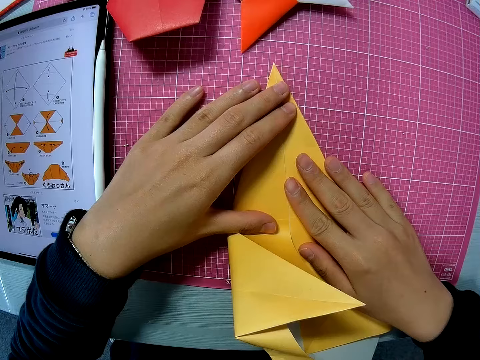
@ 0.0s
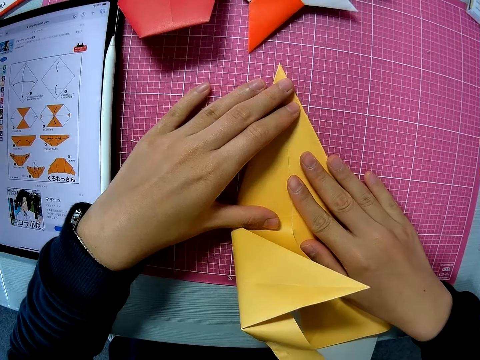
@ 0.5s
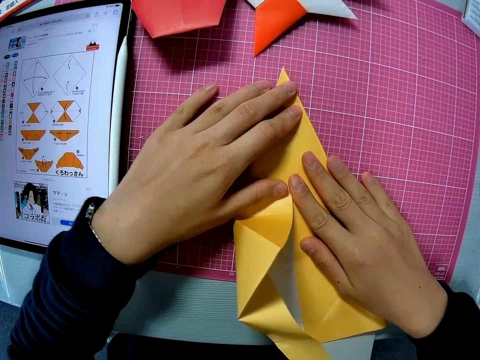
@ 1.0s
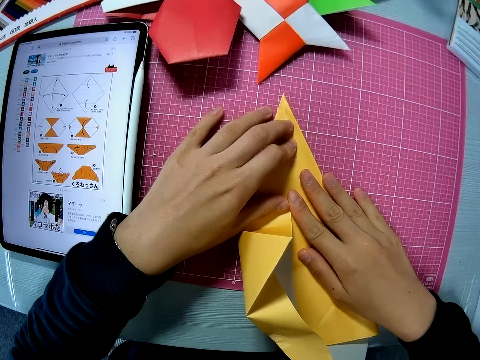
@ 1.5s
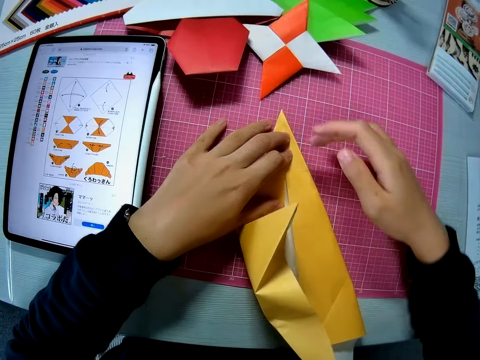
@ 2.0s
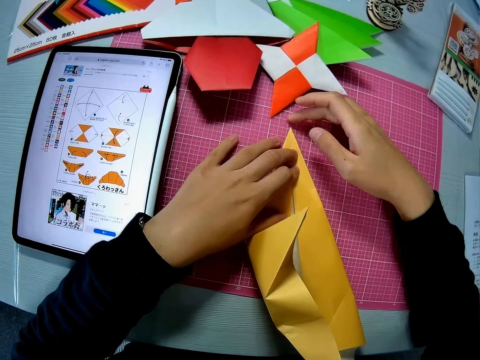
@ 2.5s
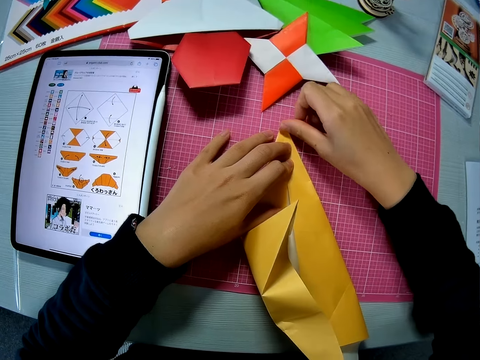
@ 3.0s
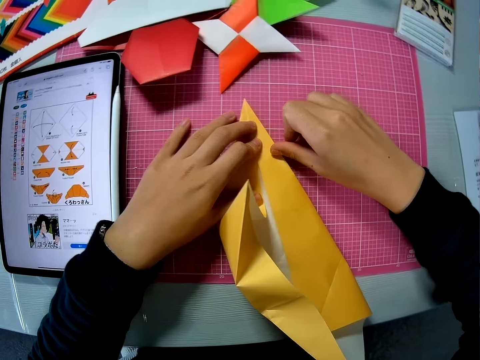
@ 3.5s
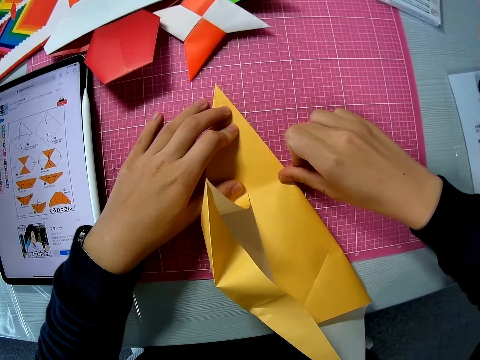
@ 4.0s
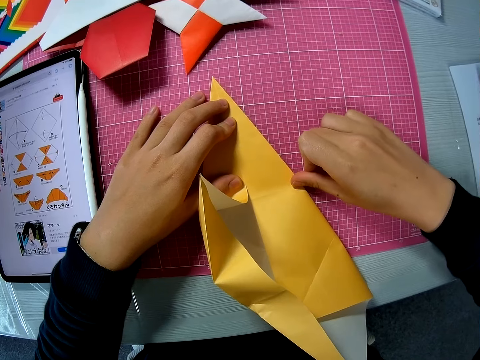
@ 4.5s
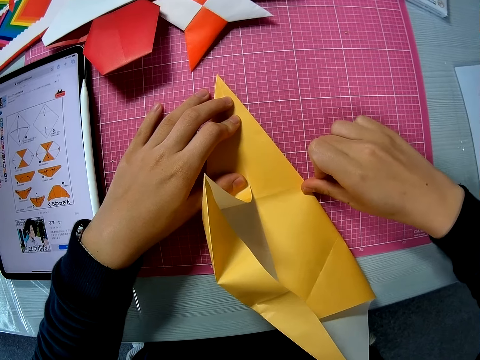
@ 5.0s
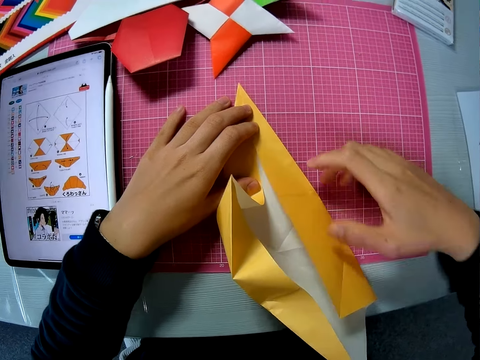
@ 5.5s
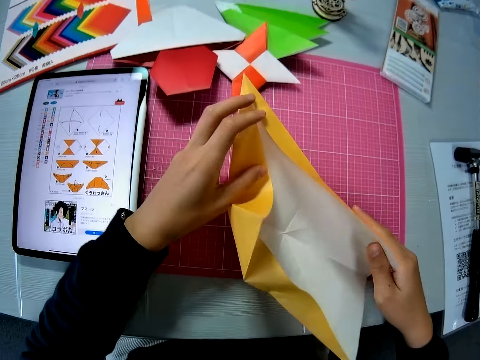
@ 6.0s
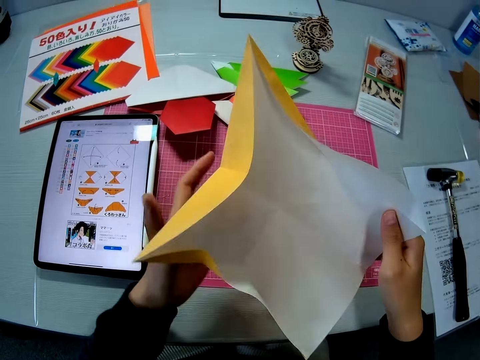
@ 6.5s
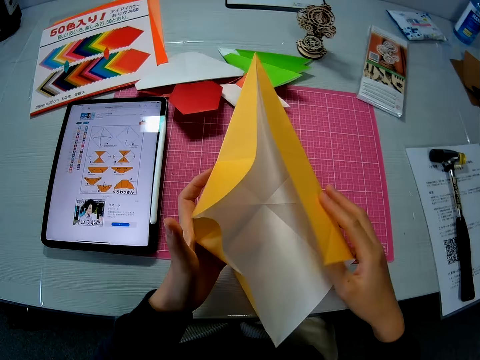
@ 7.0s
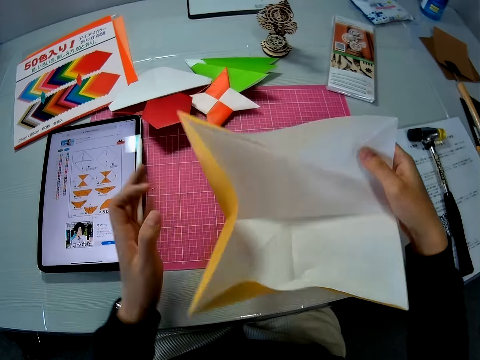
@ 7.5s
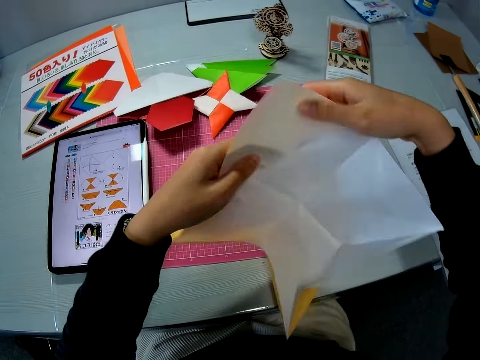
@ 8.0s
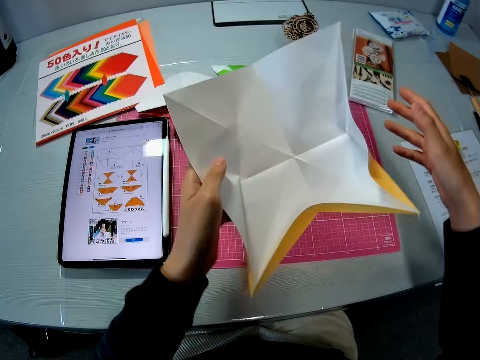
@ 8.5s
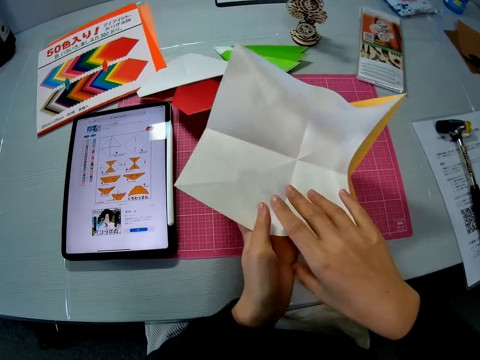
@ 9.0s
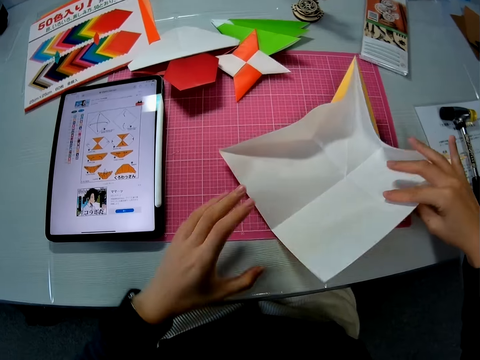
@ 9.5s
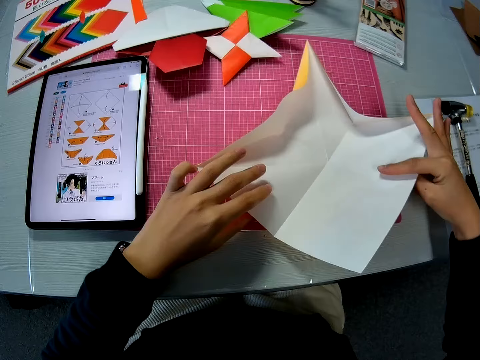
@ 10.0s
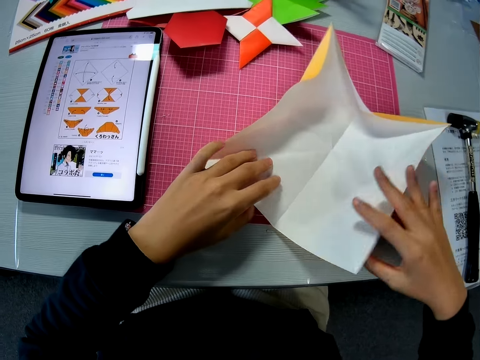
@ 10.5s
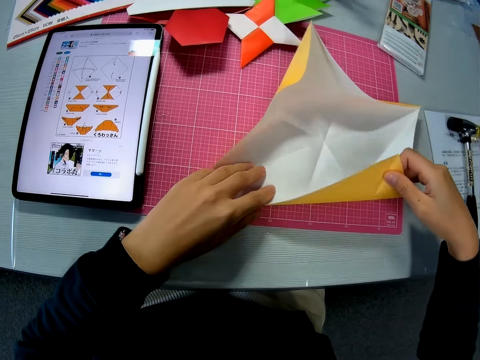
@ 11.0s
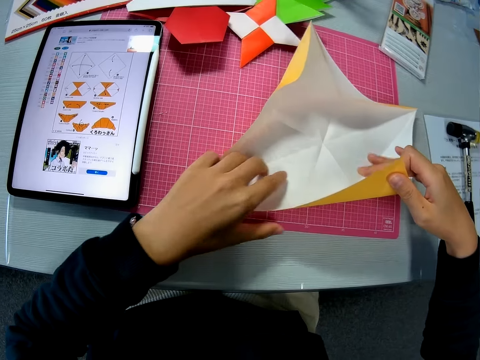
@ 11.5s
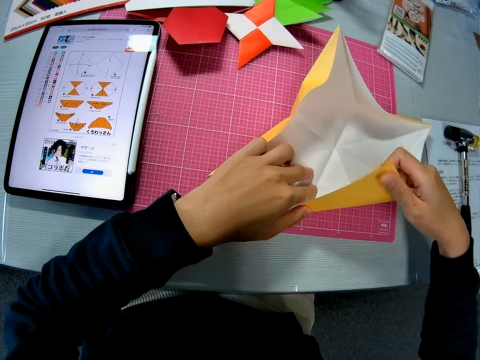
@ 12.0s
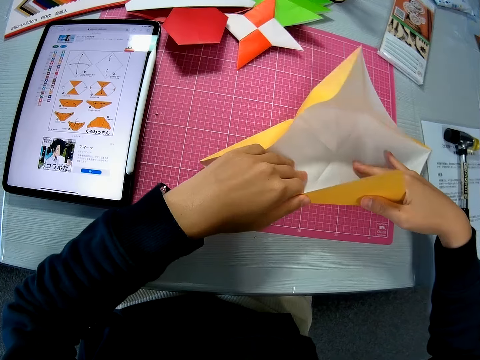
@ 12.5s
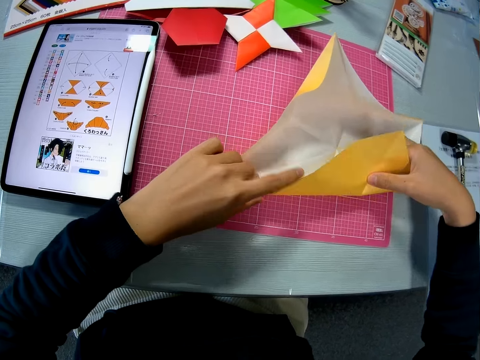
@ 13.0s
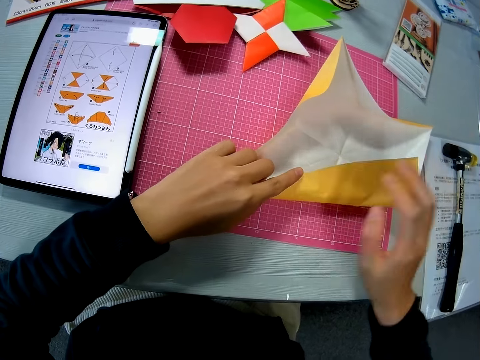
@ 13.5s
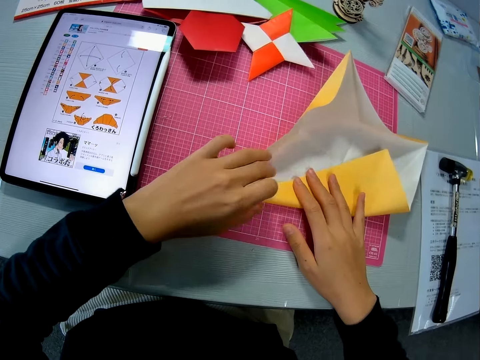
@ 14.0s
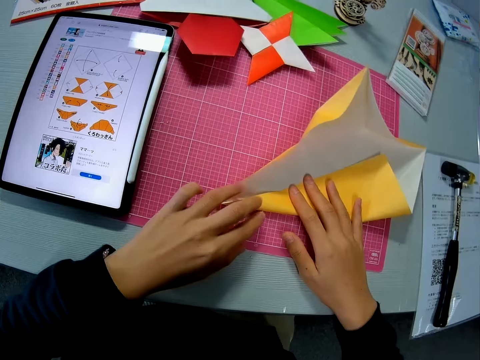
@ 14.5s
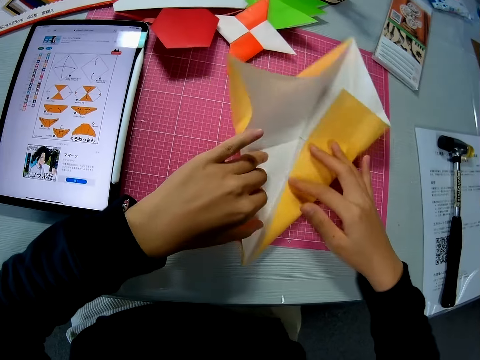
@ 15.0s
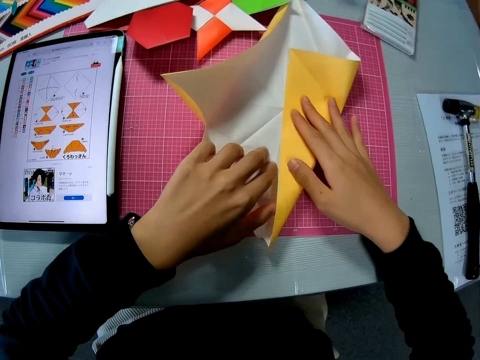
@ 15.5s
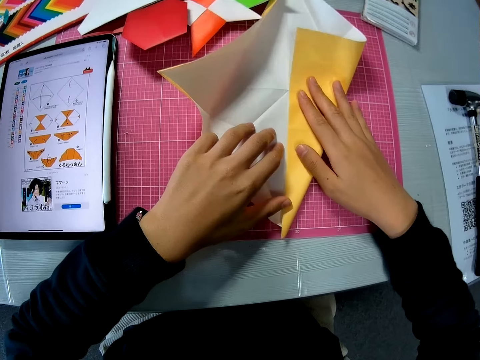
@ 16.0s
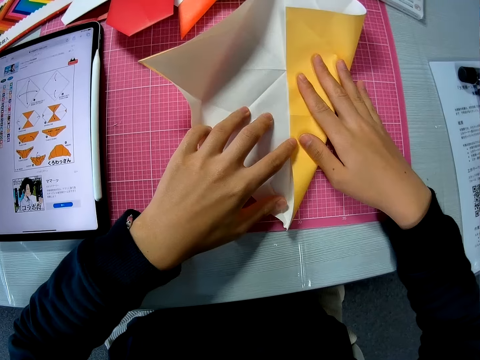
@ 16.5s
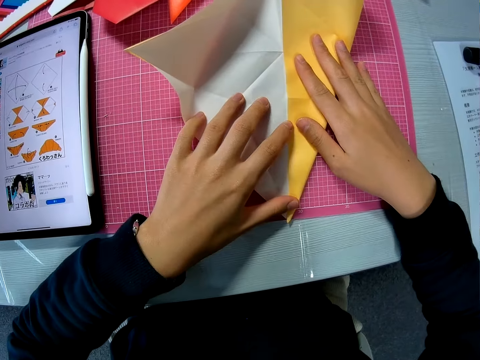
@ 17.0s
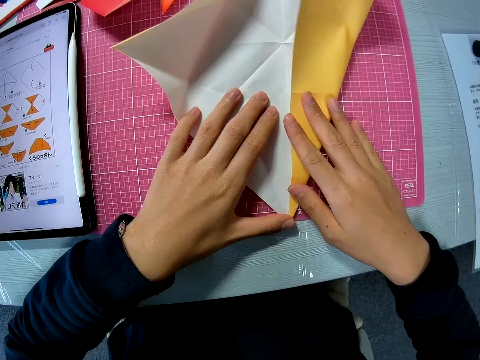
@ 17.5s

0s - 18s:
The camera wearer holds a paper on a table. He folds the piece of paper. He smoothens the edge of the paper on the table with his finger. He turns the paper on the table. He folds the paper on the table and moves the paper on the table.

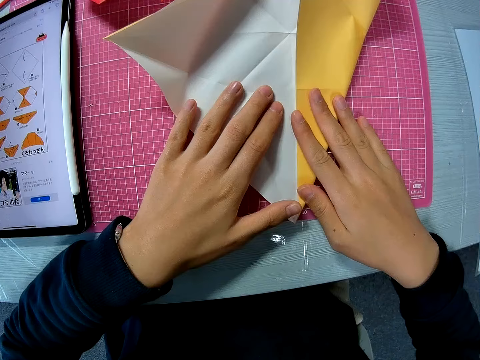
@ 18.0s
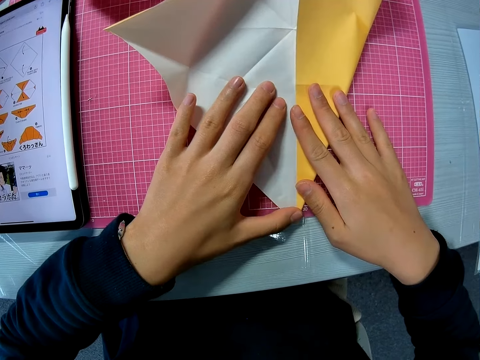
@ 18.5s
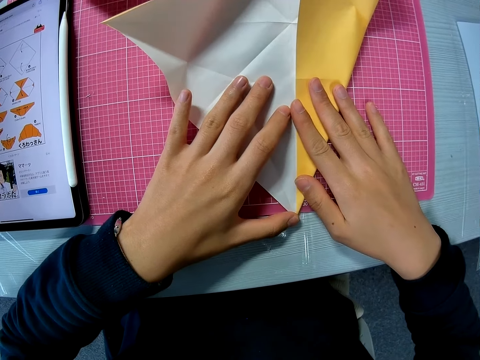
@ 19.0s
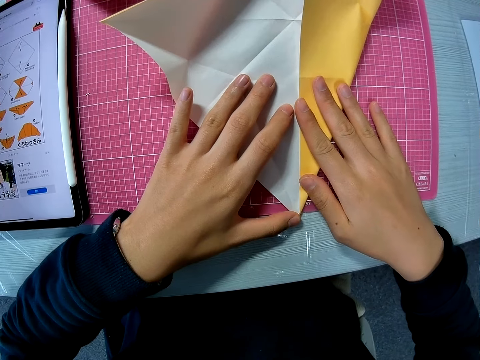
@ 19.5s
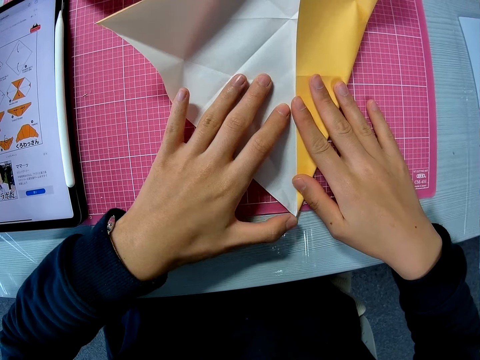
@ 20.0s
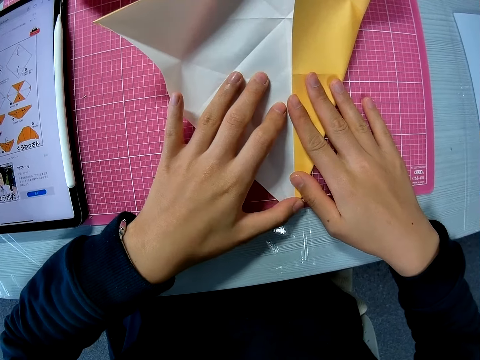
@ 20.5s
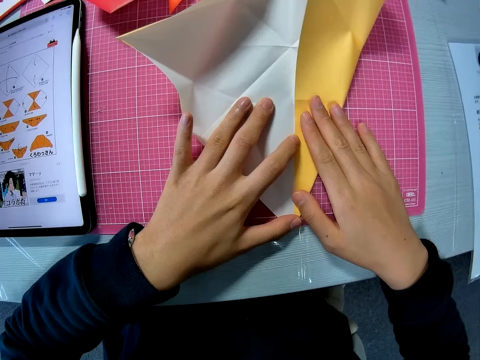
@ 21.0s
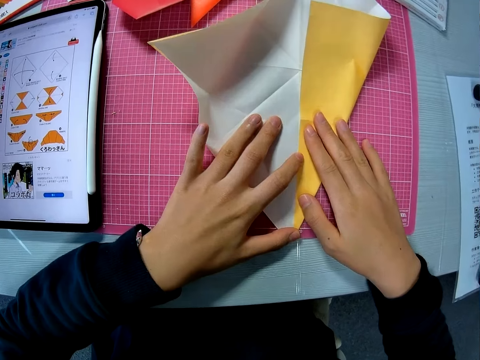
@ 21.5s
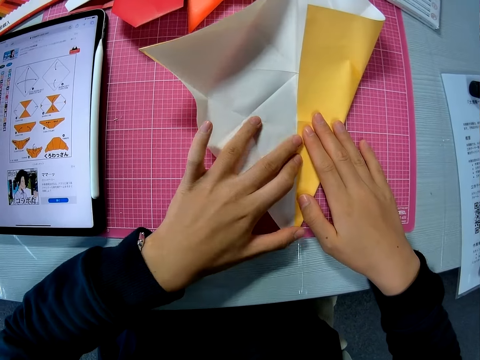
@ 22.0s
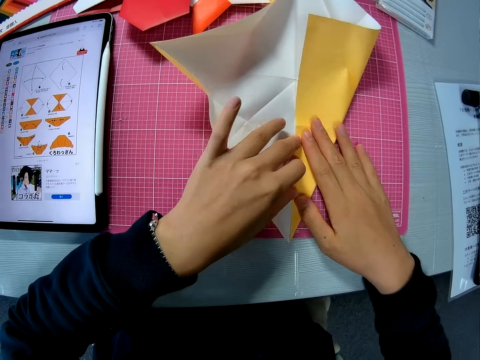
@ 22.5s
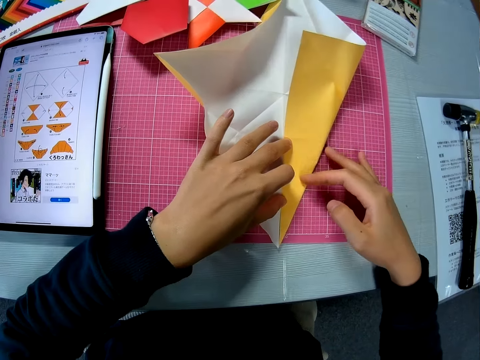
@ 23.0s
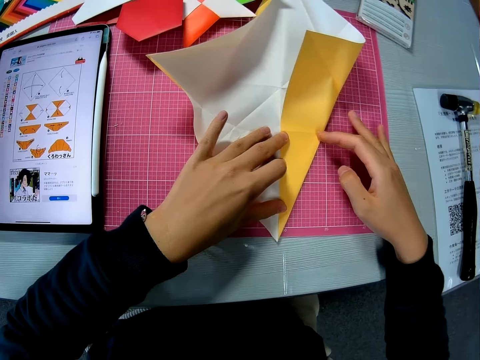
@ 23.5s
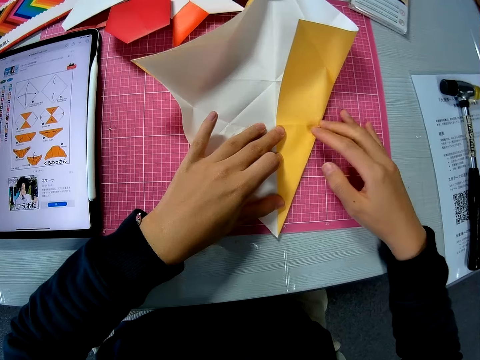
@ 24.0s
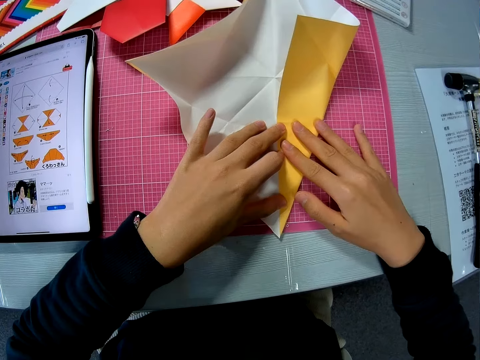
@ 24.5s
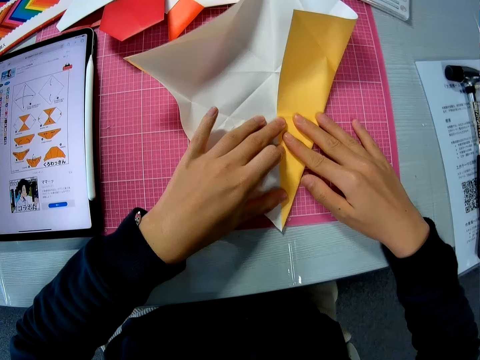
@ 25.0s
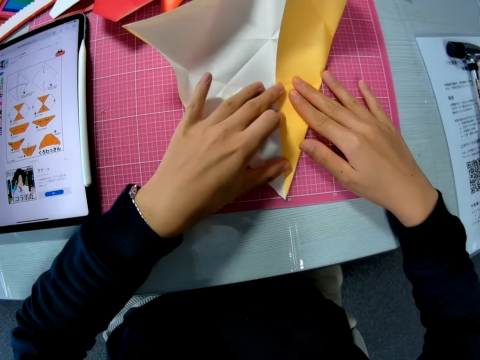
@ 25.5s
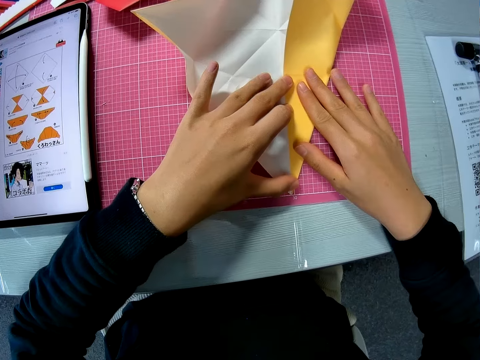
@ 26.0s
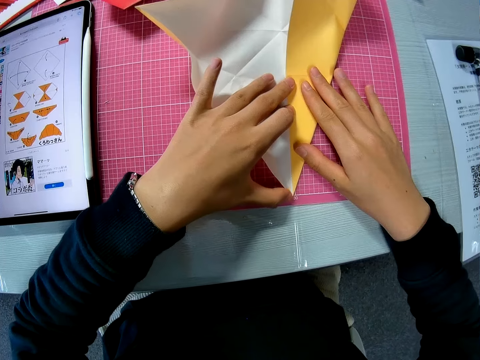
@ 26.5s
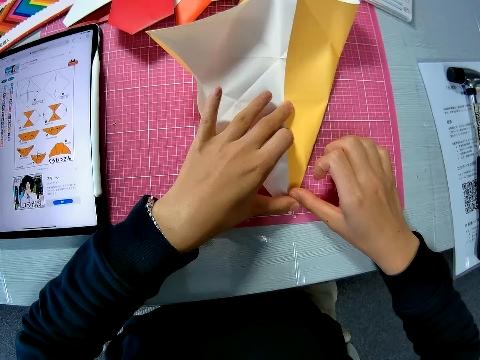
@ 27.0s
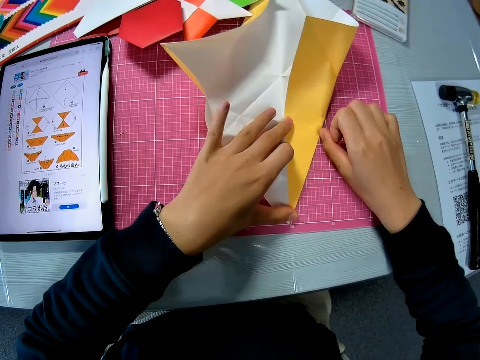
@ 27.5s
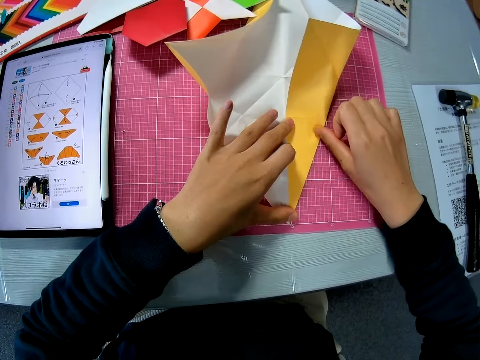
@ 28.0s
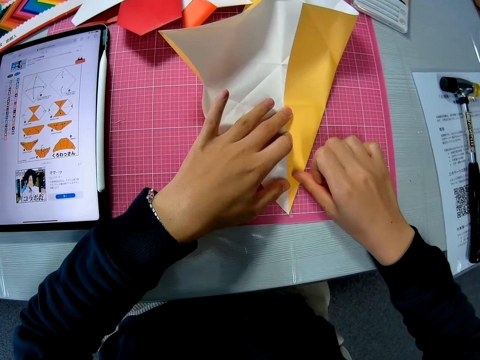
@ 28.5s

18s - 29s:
The camera wearer smoothens the edge of the paper on the table with his finger.
